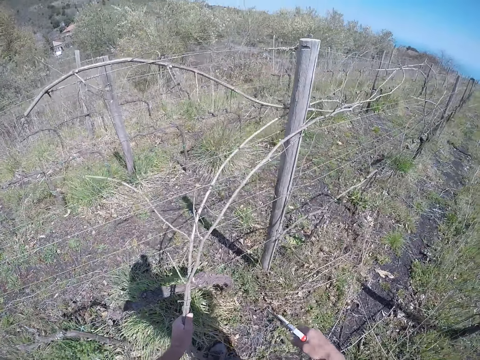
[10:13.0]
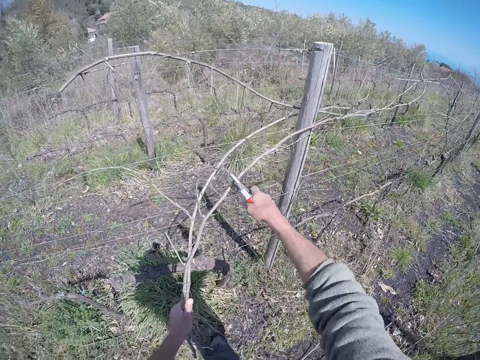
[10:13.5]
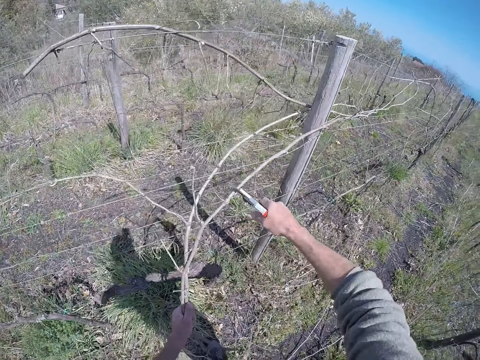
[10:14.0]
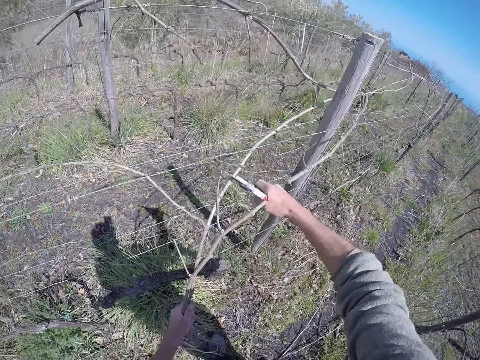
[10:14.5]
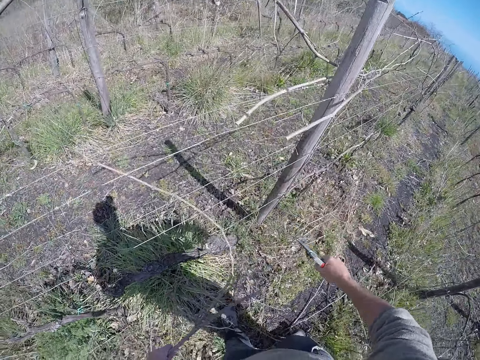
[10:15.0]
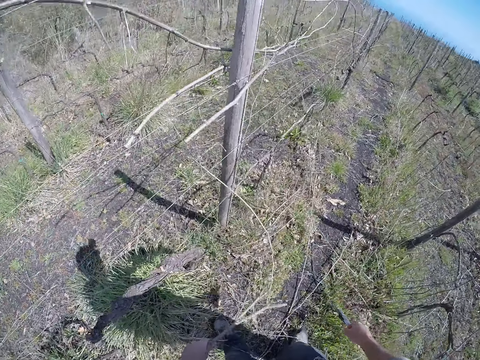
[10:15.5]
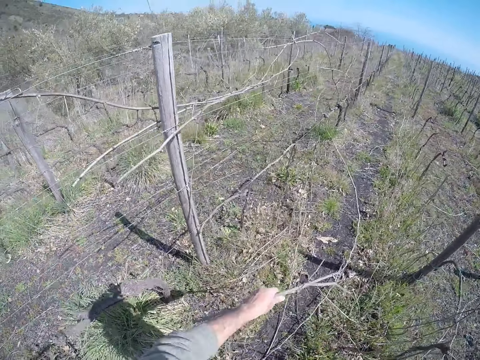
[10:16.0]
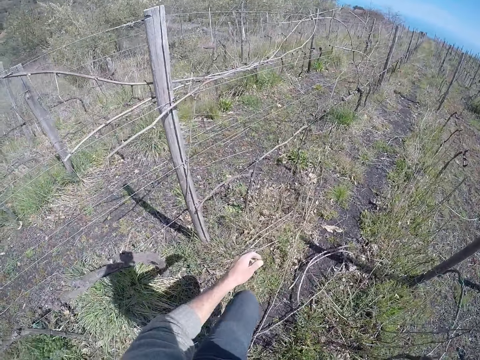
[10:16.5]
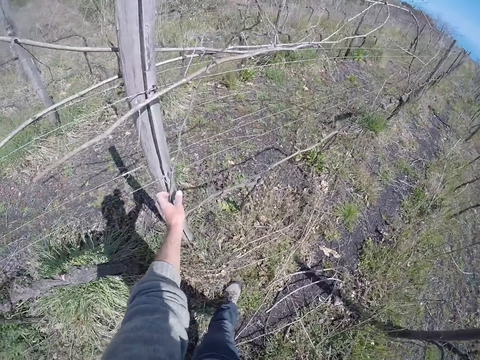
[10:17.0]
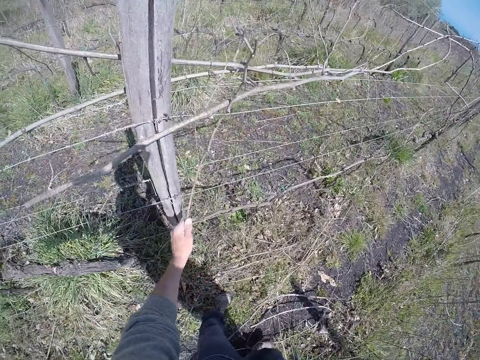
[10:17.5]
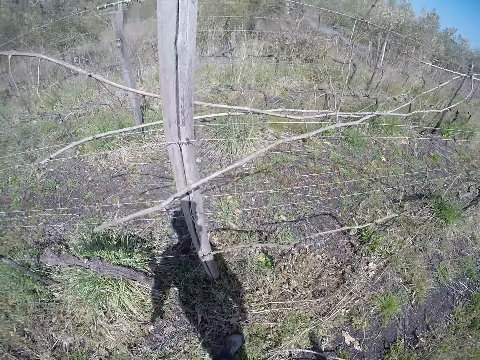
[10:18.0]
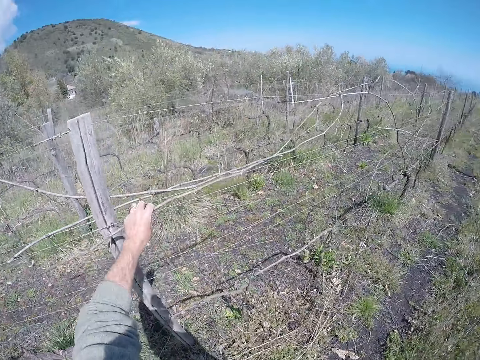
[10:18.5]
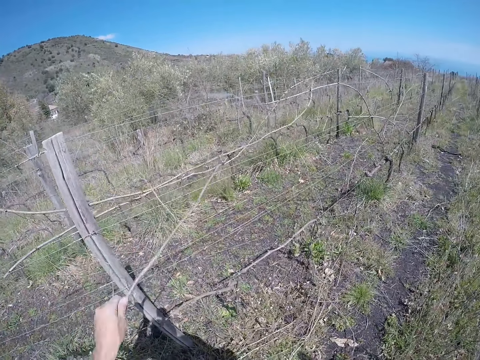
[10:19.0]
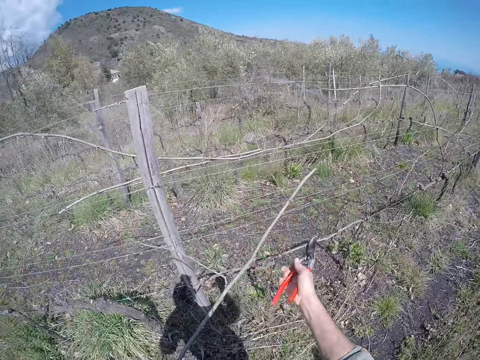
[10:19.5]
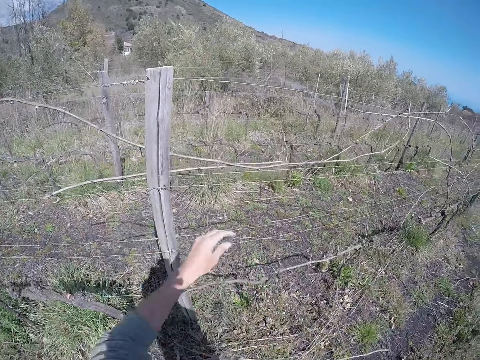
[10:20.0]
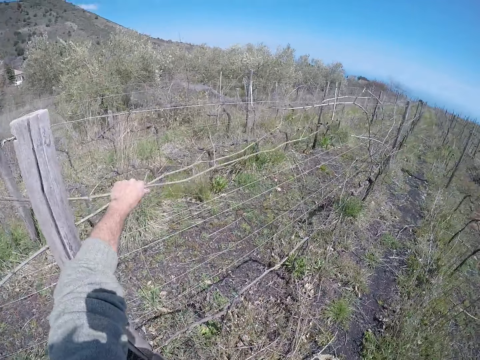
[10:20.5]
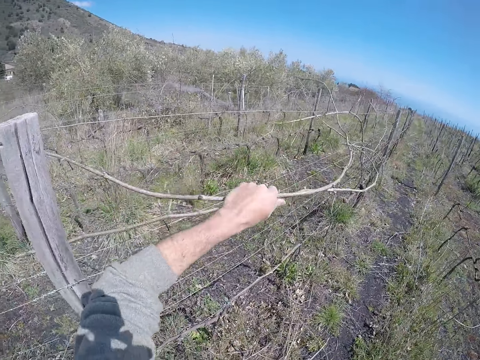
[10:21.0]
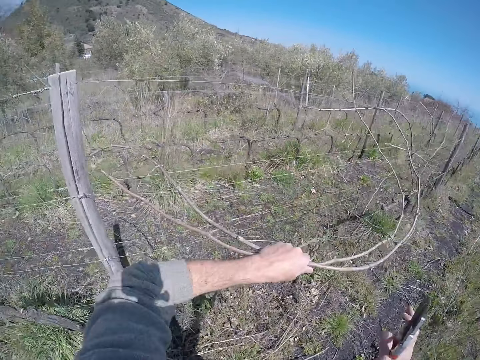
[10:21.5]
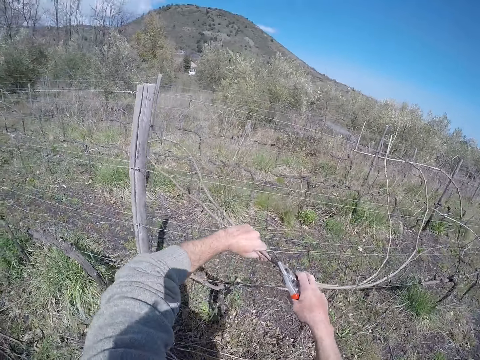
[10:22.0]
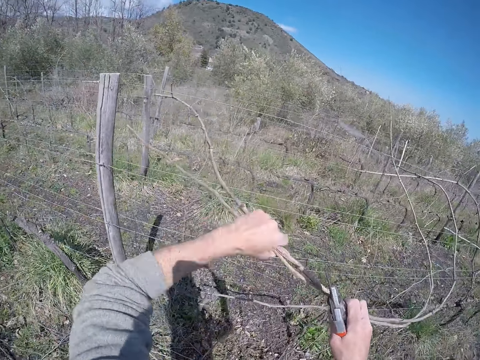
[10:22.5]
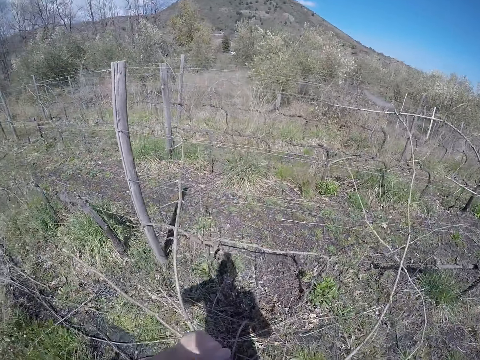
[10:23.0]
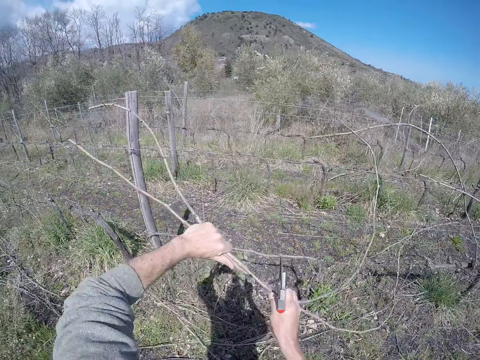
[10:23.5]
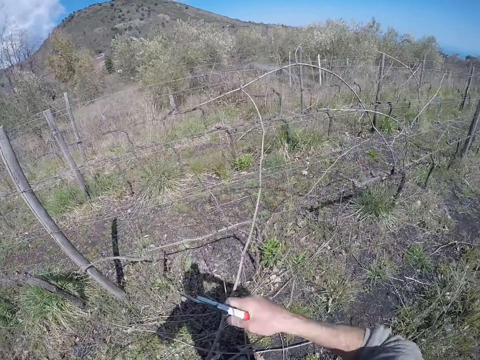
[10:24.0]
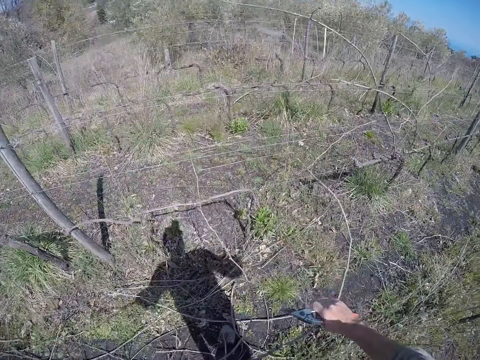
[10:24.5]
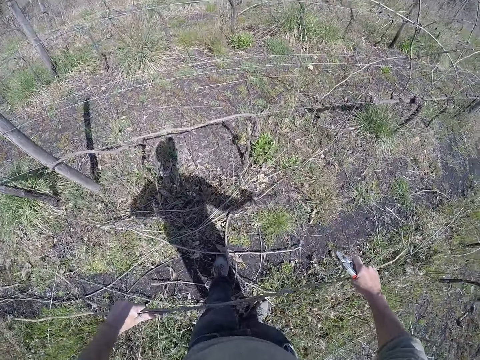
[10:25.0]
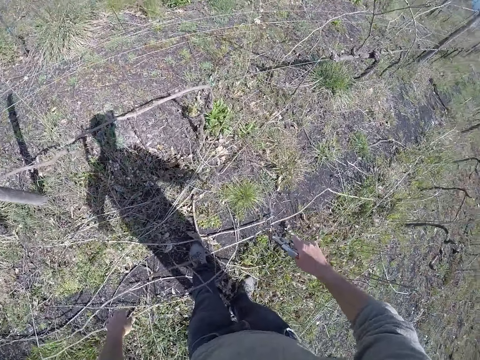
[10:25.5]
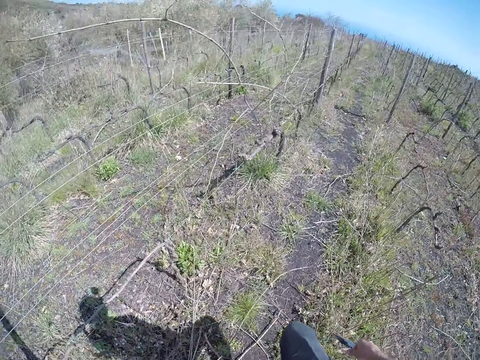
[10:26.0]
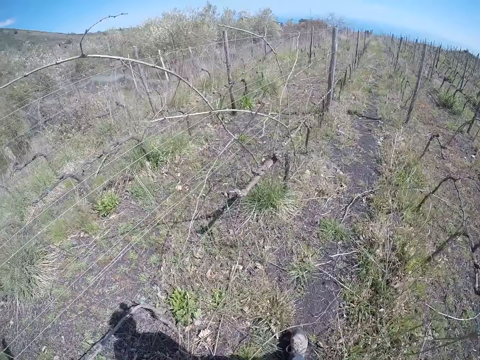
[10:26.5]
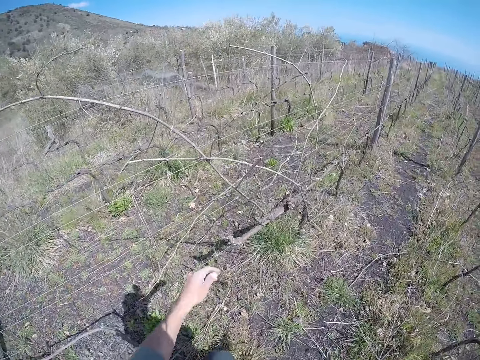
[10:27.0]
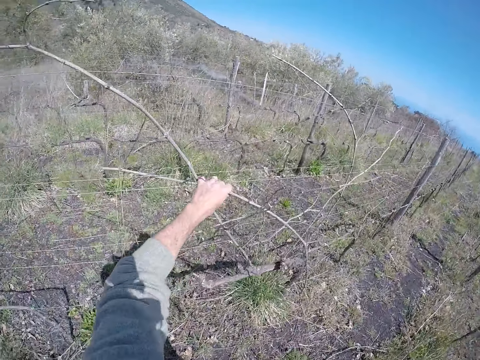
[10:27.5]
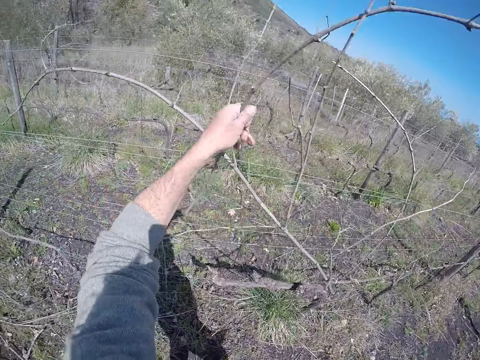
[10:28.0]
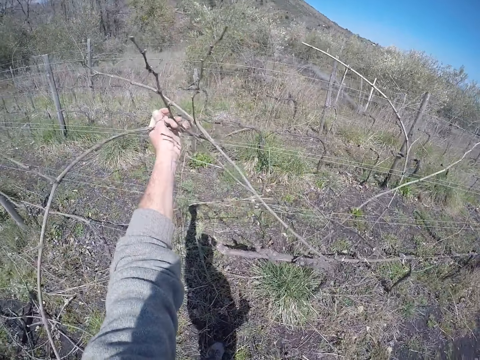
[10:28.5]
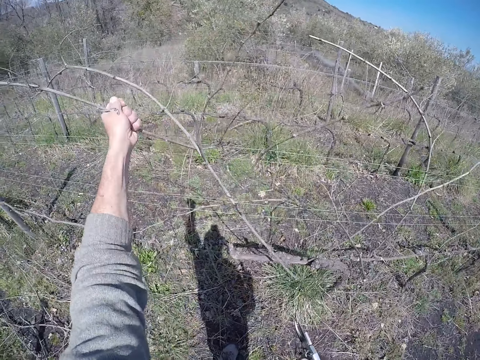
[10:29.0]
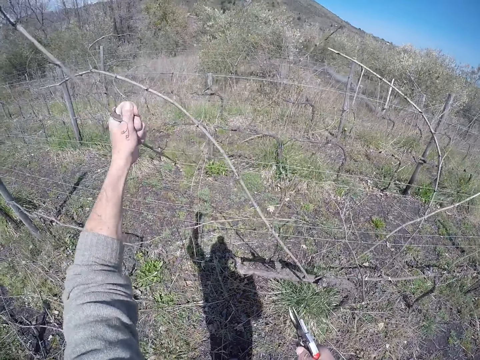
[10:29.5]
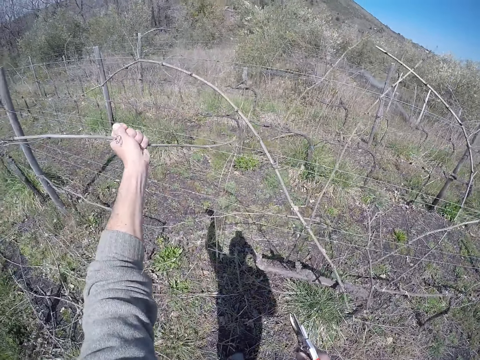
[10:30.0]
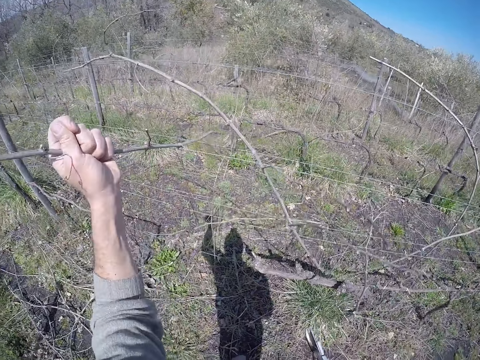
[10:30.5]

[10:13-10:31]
The camera wearer cuts the branch with the wire cutter in his right hand. He cuts the branch again. He drops the branch on the ground with his left hand. He pulls a branch from the pole with his left hand. He pulls a branch from a wire with his left hand. He drops the branch on the ground with his left hand. He pulls a branch from the wire with his left hand. He places his right hand on the branch in his left hand. He drops the branch on the ground with his left hand. He drops the branch on the ground with both hands. He walks. He pulls a branch from the wire with his left hand.

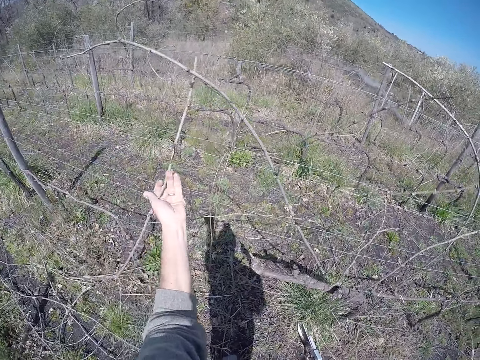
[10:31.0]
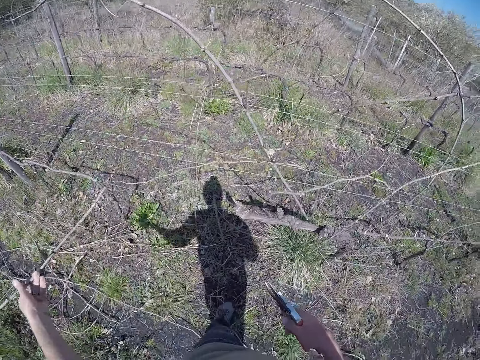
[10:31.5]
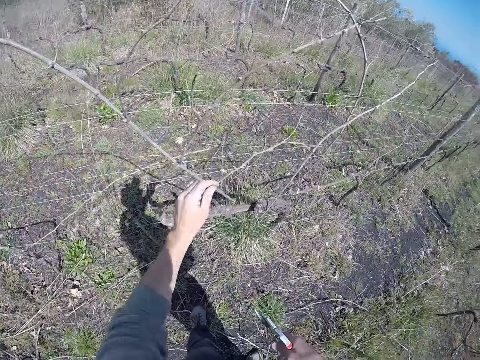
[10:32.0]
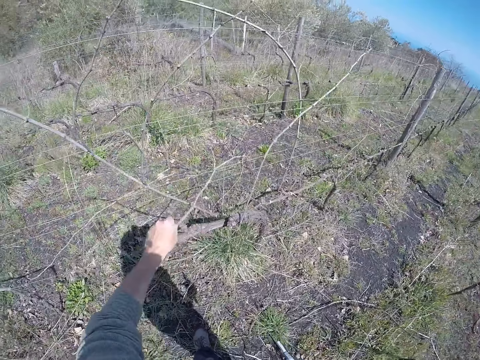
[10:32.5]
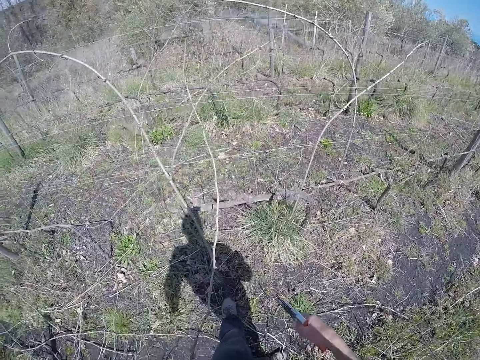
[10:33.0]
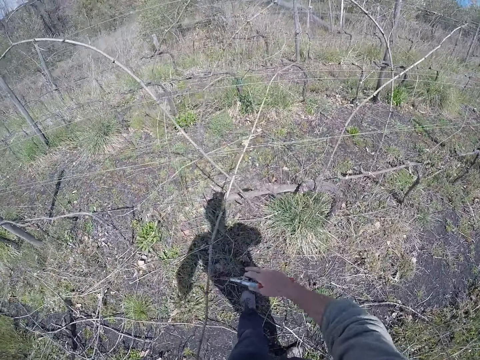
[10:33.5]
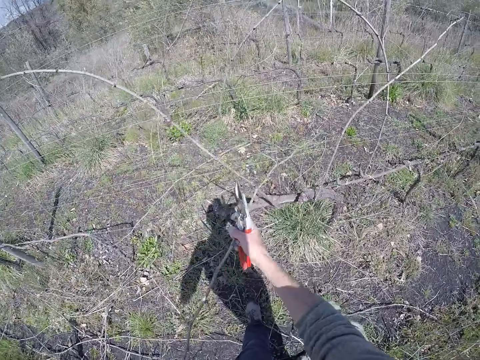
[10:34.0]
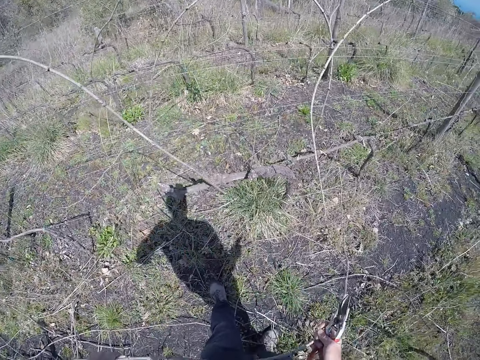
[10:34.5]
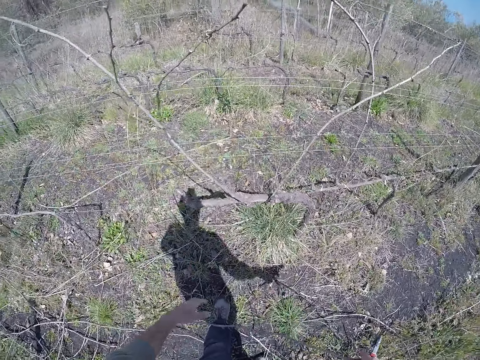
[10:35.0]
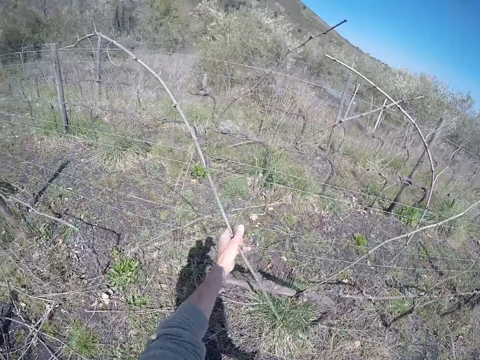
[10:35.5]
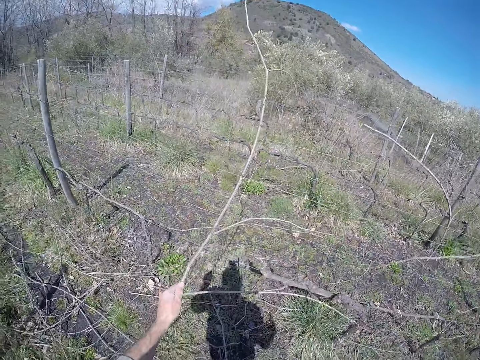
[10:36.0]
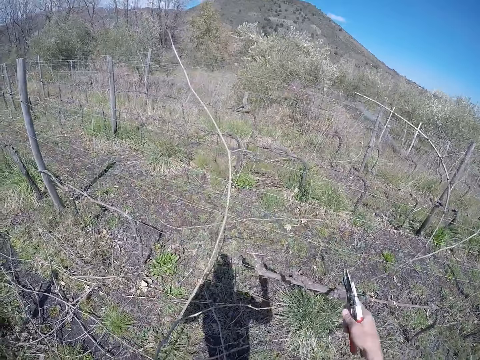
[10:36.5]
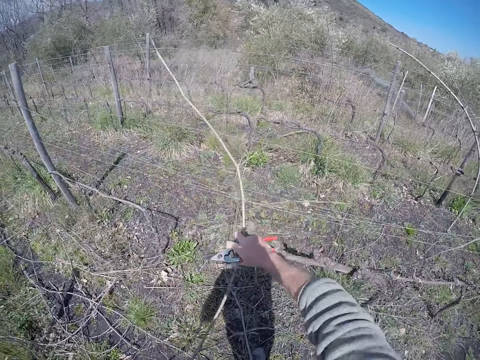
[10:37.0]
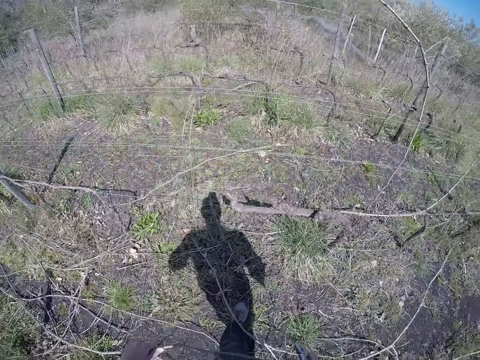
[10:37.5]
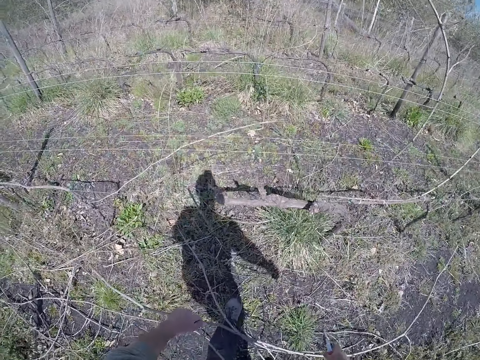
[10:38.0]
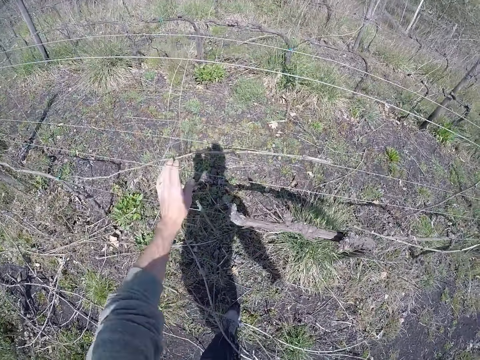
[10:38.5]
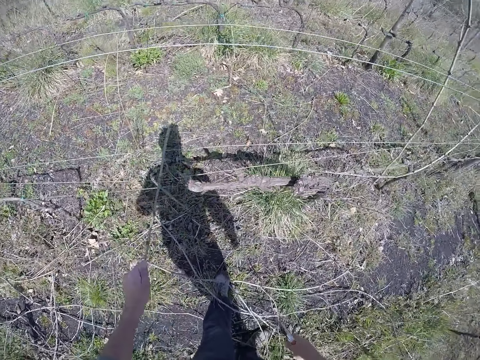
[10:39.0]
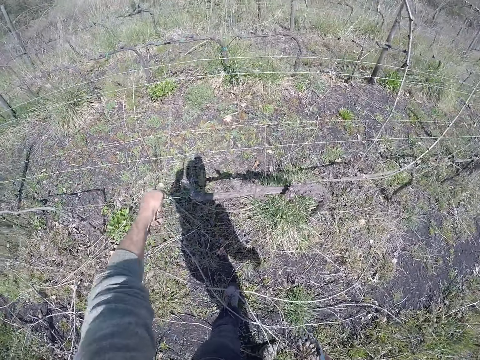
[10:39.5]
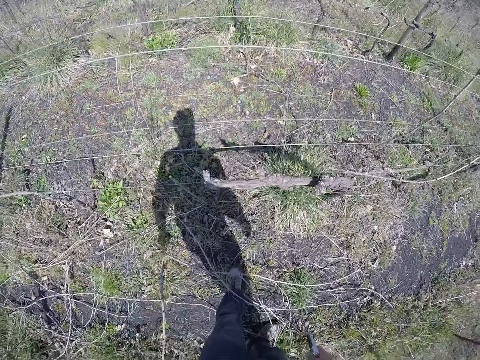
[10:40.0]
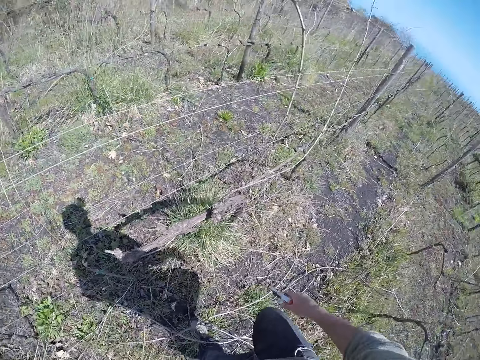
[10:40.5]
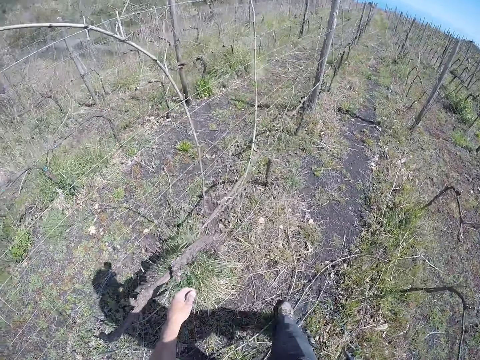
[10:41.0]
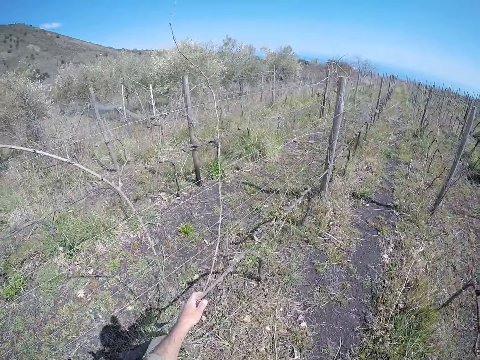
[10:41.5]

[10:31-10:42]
The camera wearer drops the branch on the ground with his left hand. He pulls a branch from the wire with his left hand. He touches the branch in his left hand with his right hand. He places his right hand on the branch in his left hand. He pulls the branch from the wire with both hands. He drops the branch on the ground with both hands. He pulls a branch from the wire with his left hand. He places his right hand on the branch in his left hand. He pulls the branch from the wire with both hands. He drops the branch on the ground with both hands. He pulls a branch from the wire with his left hand. He drops the branch on the ground with his left hand.
